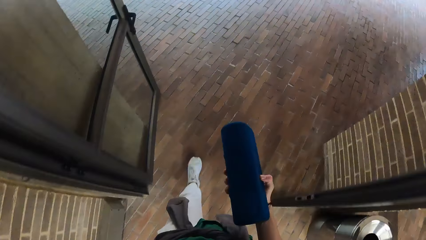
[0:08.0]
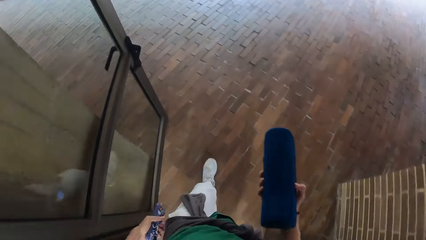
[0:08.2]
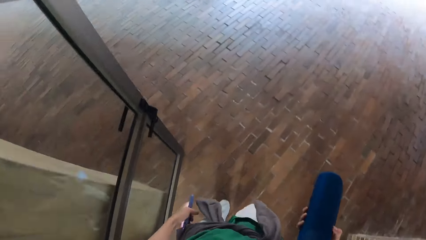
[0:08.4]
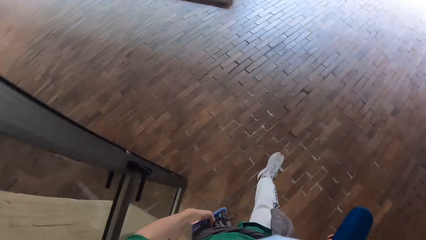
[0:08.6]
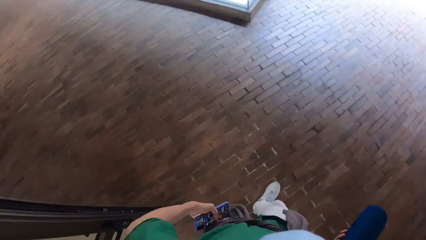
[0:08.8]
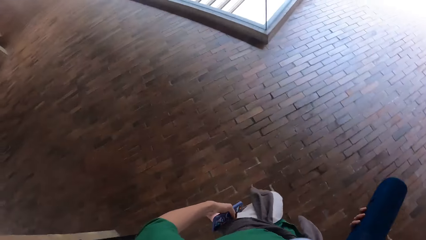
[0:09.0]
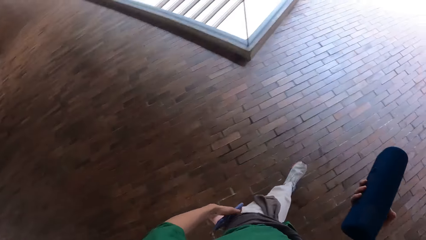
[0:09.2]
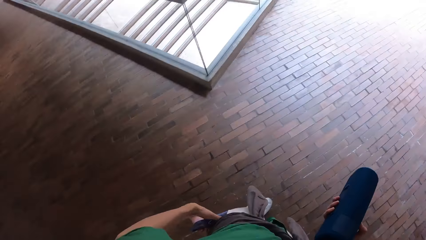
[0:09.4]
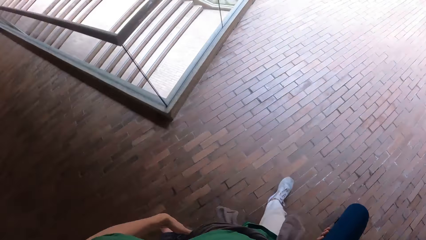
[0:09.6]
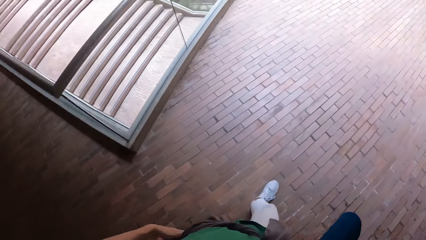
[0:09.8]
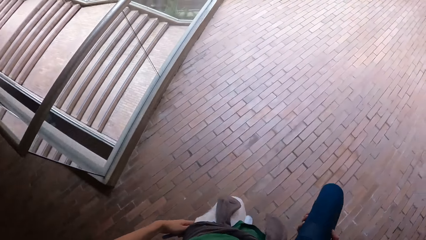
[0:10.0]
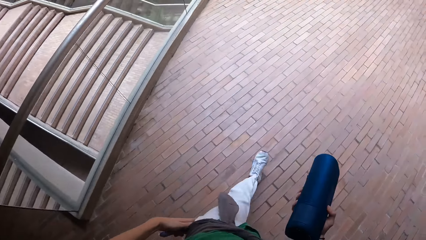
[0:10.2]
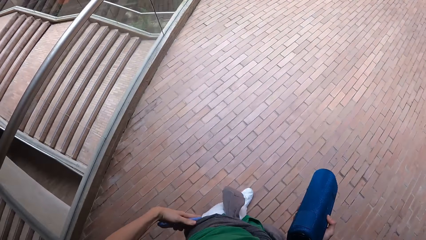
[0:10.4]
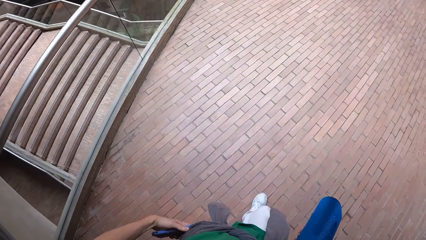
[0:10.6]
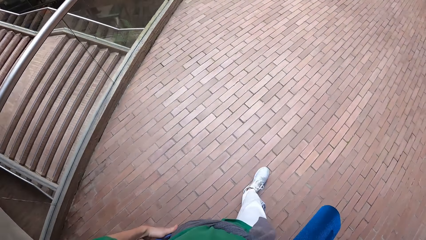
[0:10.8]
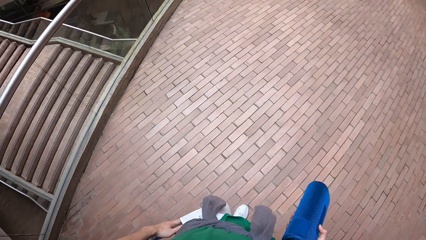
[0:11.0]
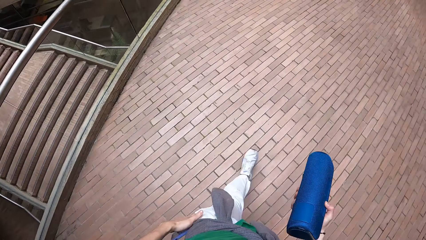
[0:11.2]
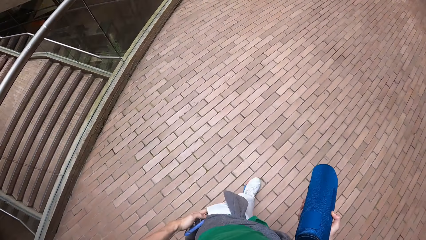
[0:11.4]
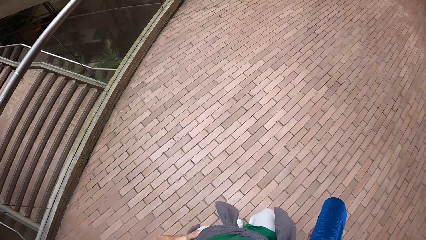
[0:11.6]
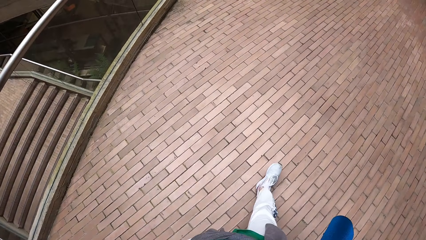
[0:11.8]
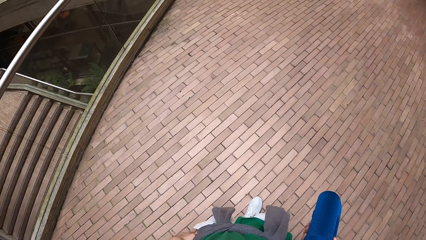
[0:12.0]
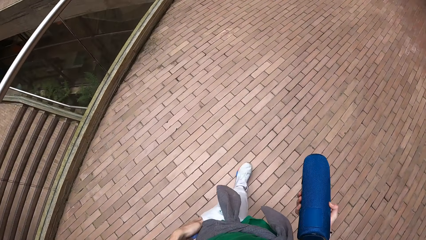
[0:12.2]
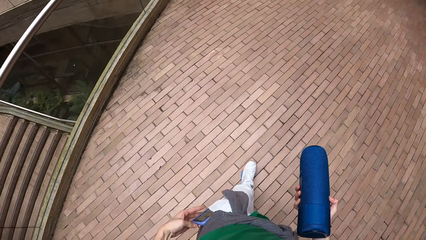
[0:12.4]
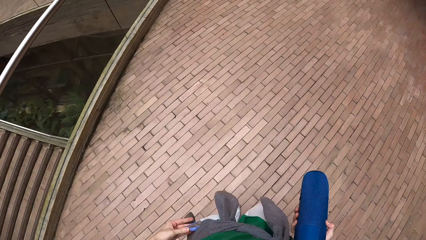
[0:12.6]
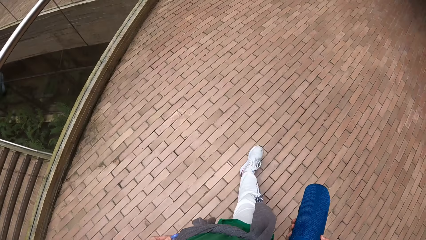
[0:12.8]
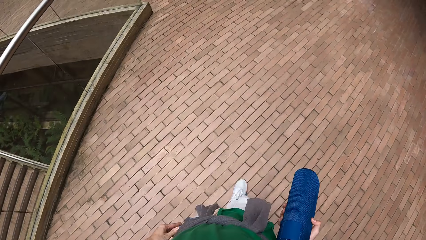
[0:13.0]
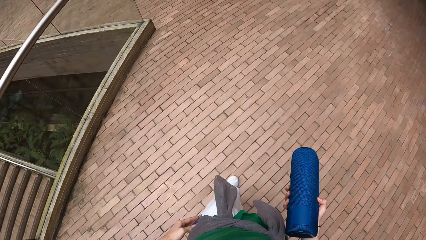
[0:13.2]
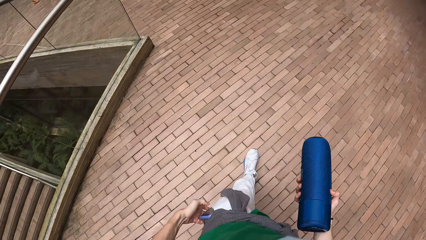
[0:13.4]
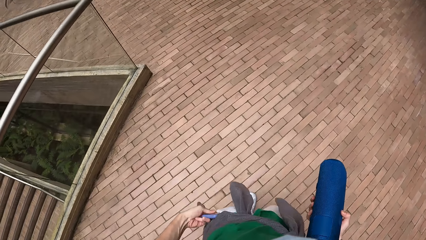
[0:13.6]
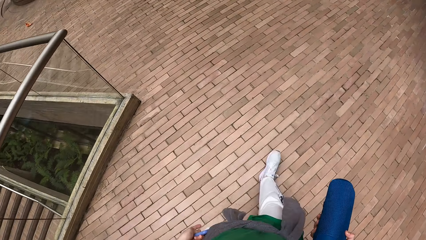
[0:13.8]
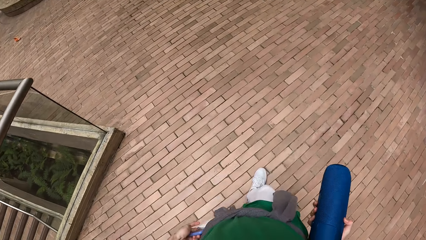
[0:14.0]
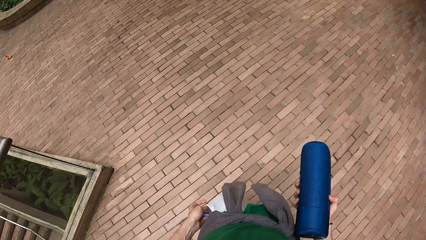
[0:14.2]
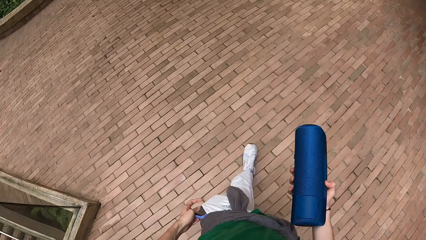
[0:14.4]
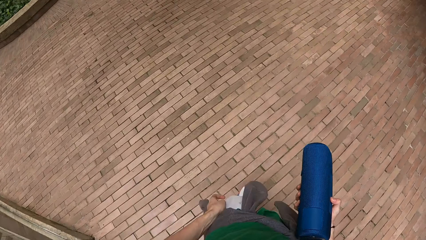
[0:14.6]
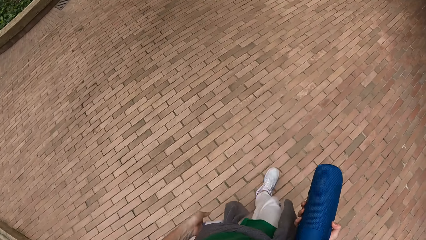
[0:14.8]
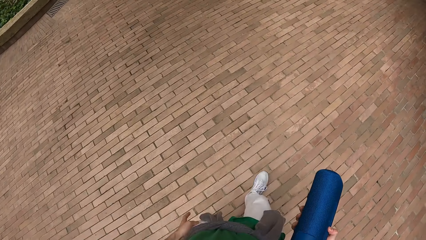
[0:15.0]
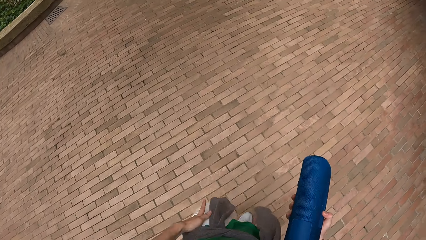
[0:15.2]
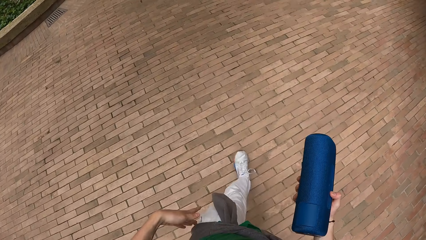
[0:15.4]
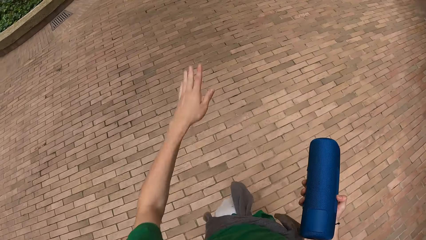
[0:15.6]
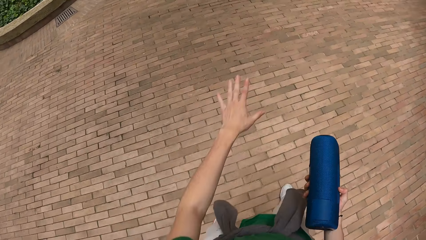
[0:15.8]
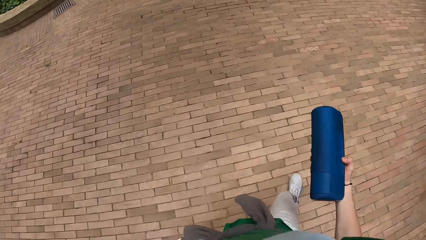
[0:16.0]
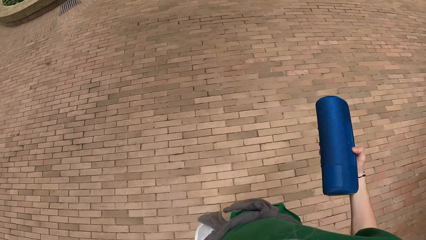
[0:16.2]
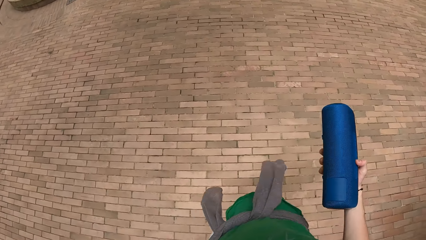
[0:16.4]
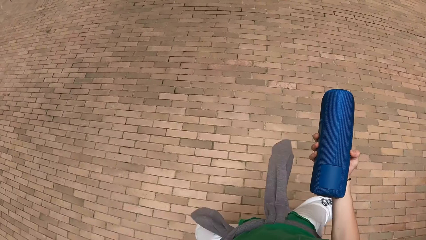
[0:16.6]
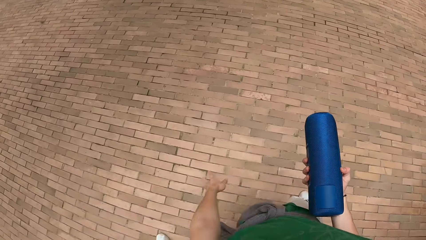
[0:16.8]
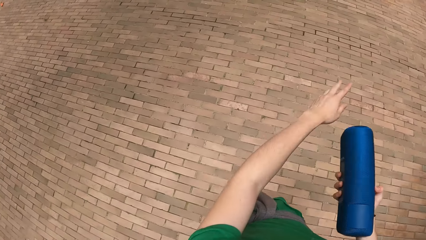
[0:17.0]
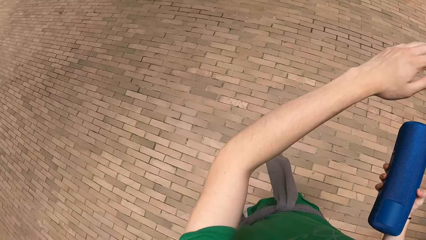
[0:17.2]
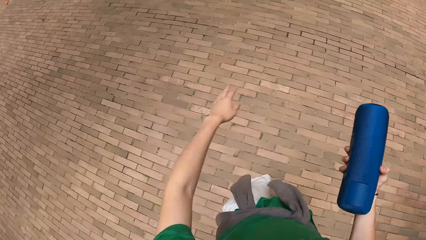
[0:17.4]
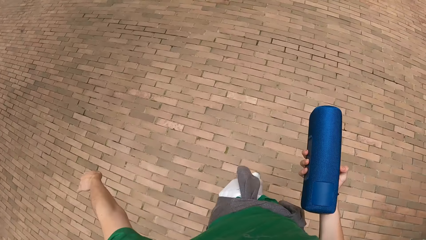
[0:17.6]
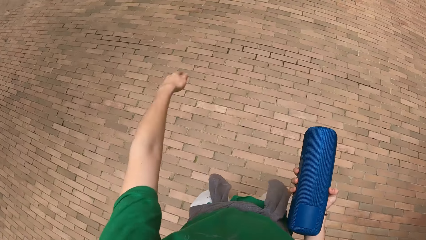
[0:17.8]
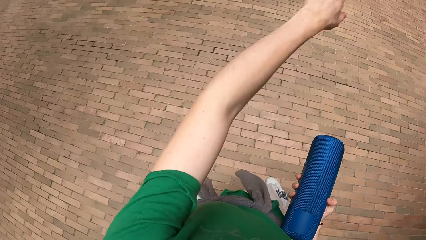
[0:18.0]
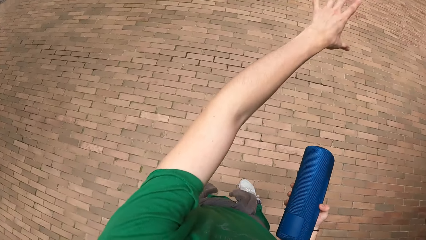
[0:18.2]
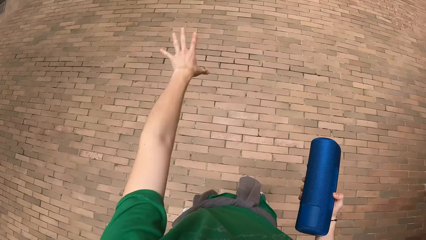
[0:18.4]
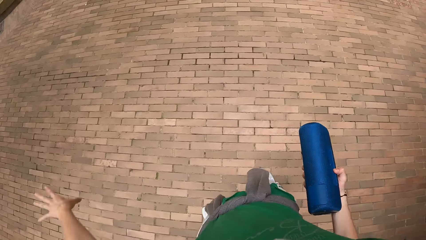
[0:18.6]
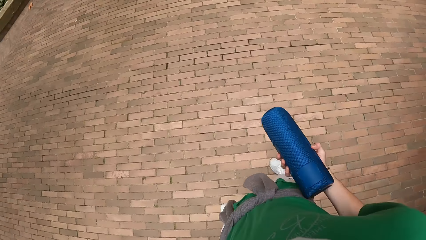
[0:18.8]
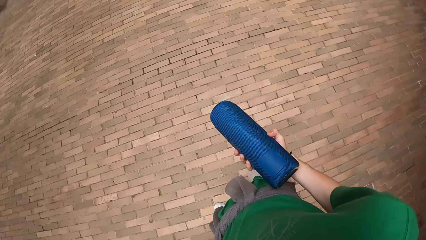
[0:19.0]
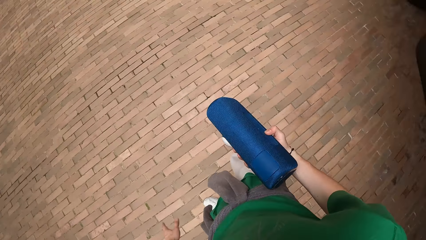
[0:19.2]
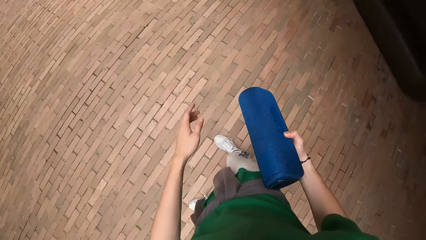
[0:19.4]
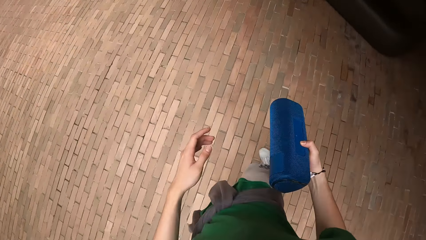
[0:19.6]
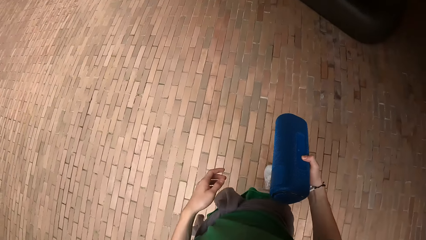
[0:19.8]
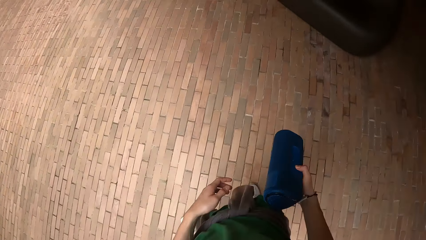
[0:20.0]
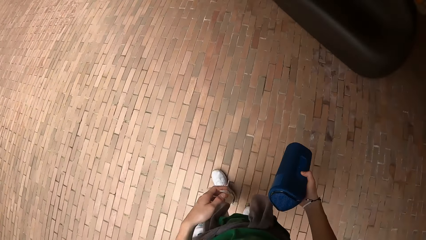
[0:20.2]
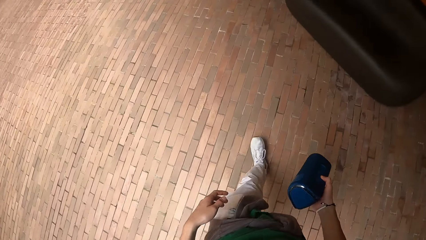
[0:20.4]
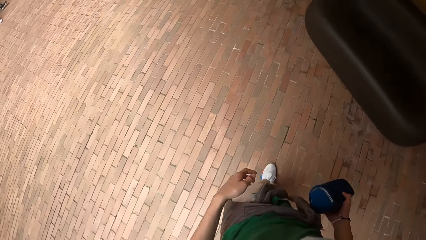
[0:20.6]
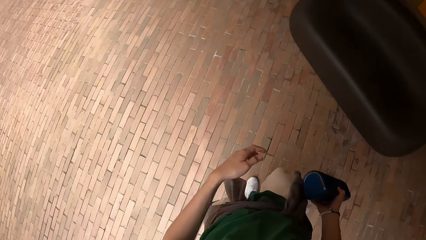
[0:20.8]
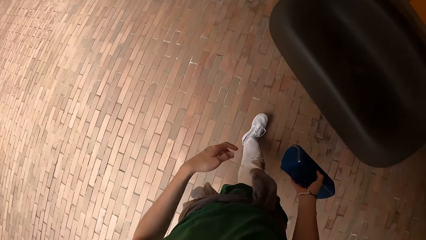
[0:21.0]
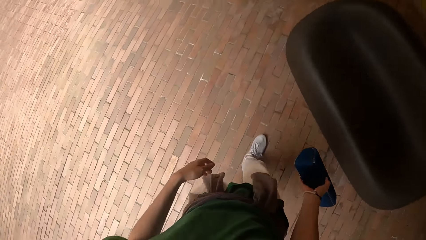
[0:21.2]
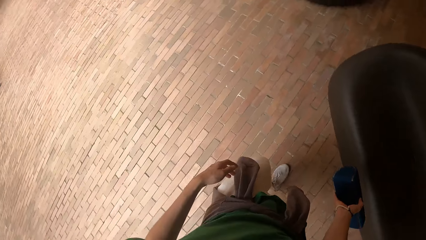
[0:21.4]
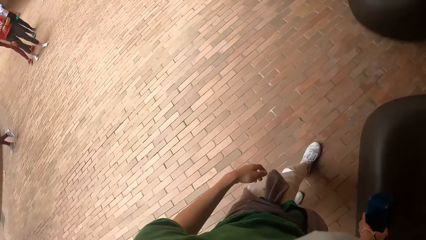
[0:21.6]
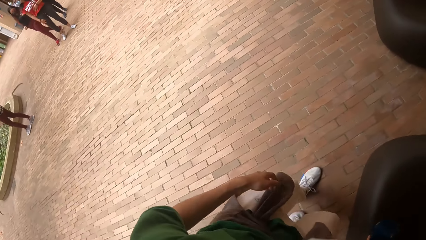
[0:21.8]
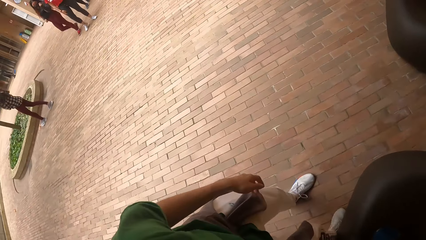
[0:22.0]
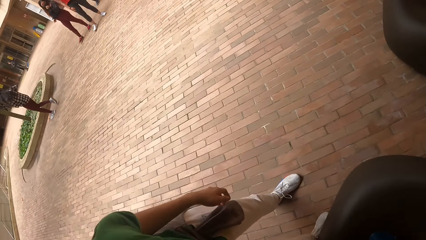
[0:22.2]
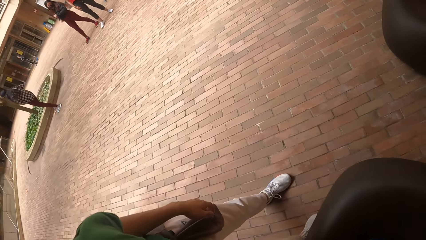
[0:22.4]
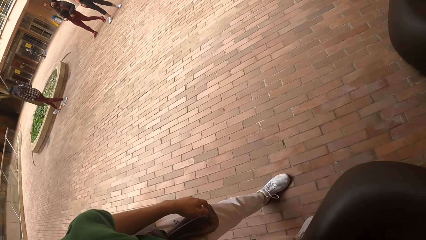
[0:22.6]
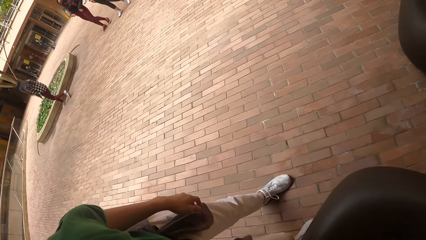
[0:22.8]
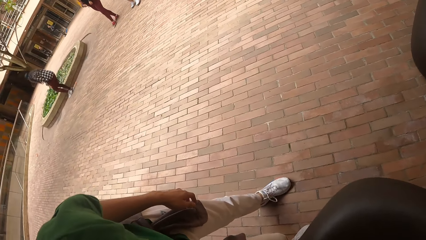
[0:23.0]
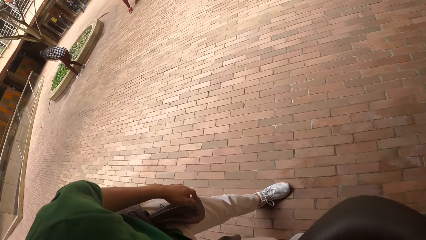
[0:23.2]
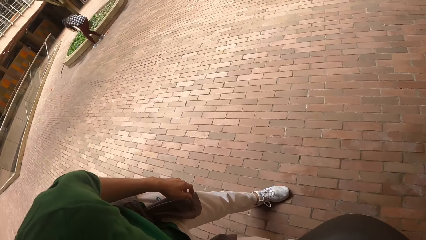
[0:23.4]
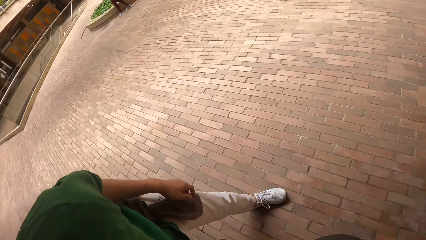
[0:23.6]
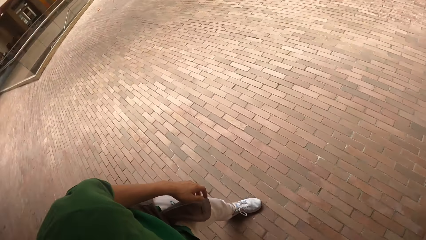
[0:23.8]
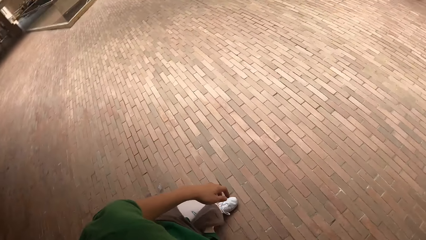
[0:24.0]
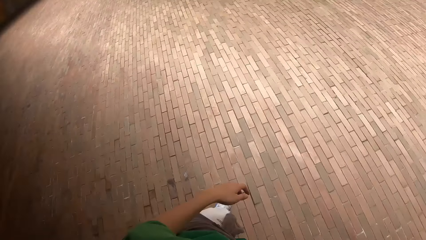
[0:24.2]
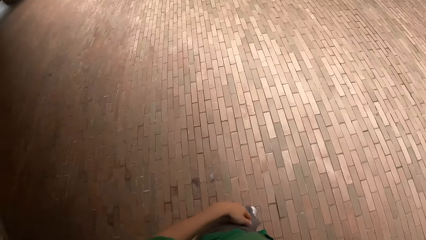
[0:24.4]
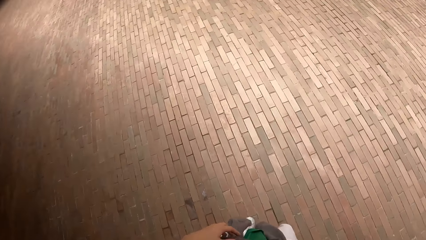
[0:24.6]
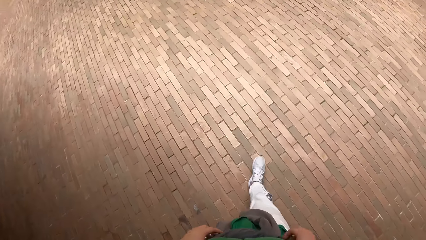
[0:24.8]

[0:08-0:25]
The camera wearer puts the phone in his left hand in his pocket. He exercises his body. He swings the hand. He places the Bluetooth speaker in his right hand on a couch.
